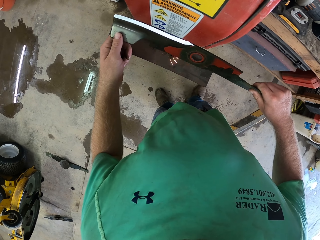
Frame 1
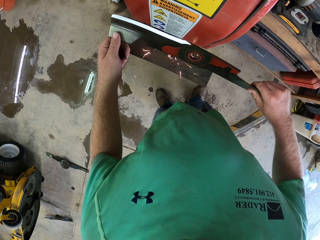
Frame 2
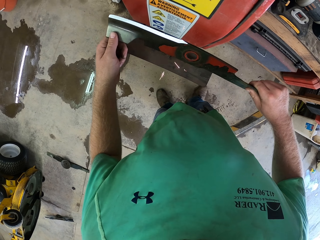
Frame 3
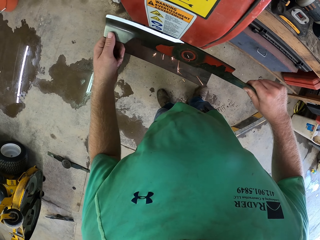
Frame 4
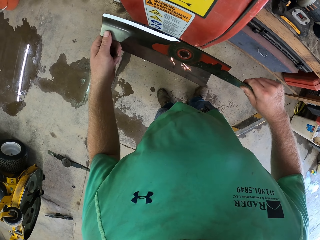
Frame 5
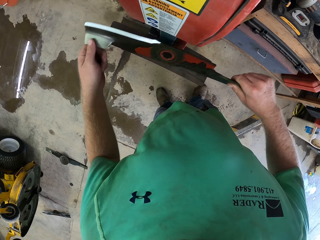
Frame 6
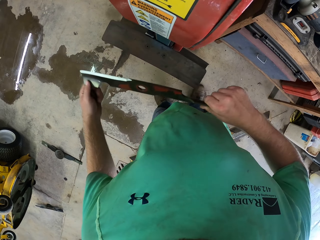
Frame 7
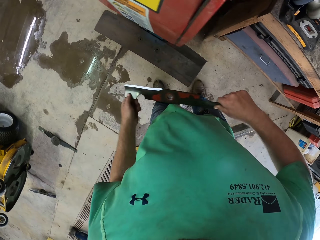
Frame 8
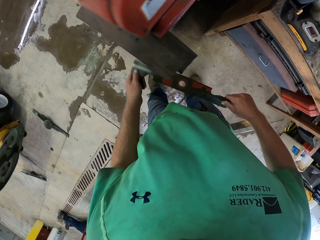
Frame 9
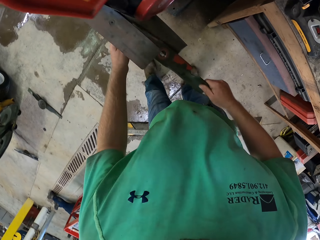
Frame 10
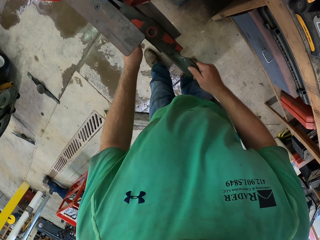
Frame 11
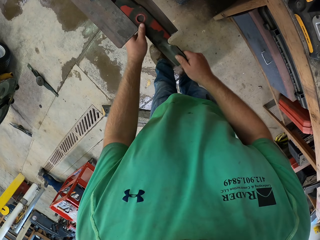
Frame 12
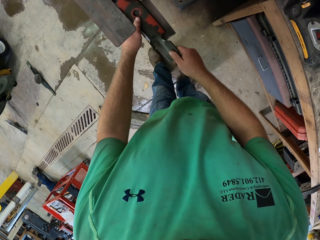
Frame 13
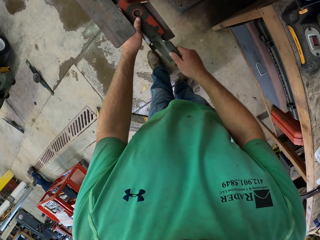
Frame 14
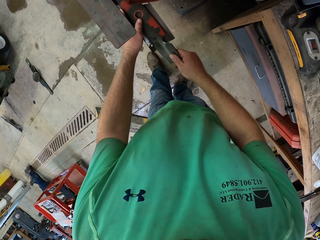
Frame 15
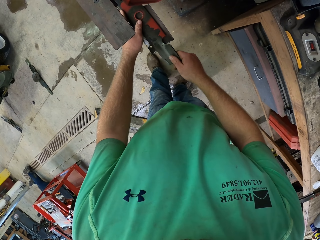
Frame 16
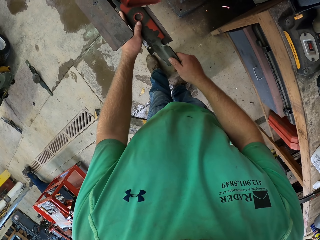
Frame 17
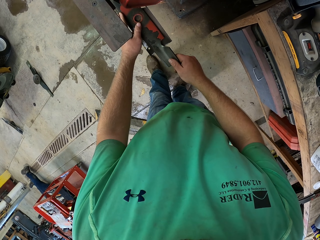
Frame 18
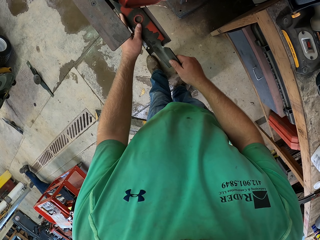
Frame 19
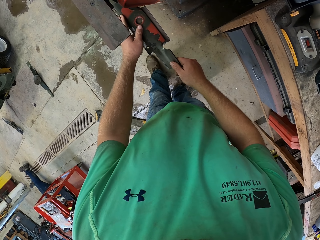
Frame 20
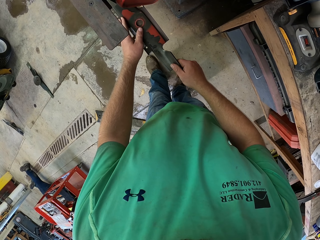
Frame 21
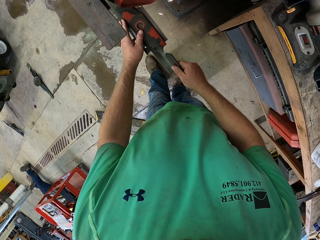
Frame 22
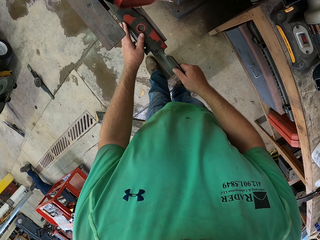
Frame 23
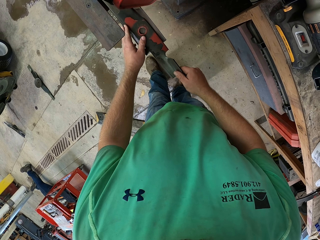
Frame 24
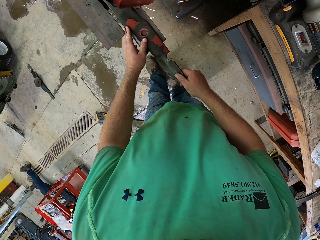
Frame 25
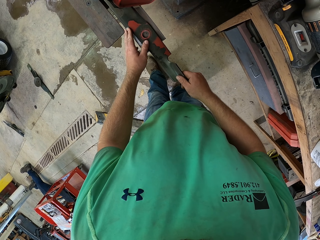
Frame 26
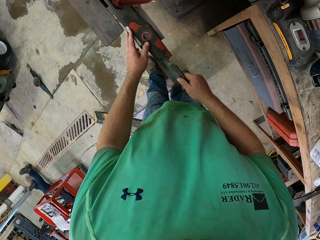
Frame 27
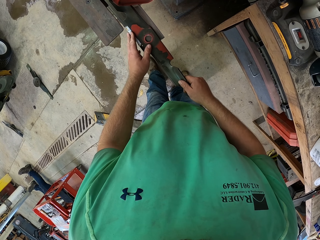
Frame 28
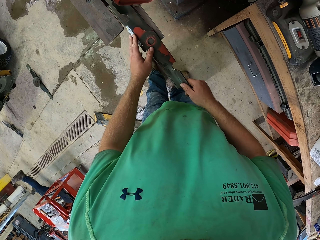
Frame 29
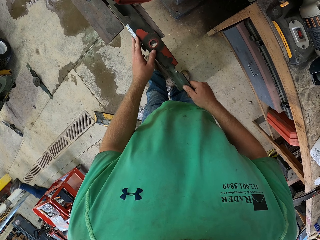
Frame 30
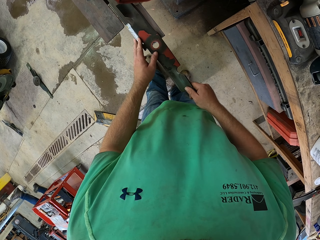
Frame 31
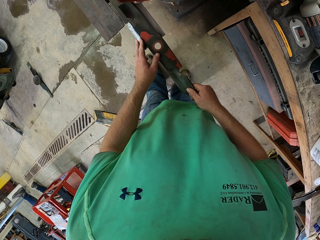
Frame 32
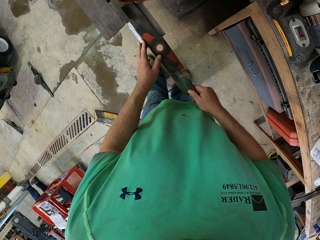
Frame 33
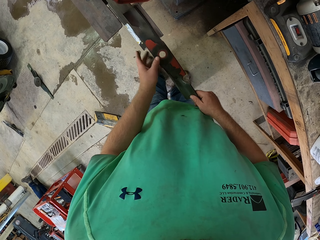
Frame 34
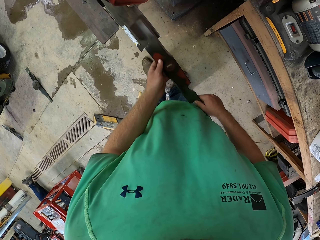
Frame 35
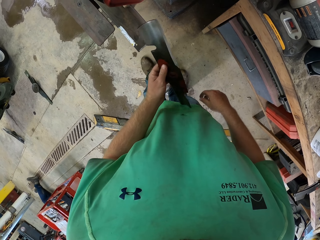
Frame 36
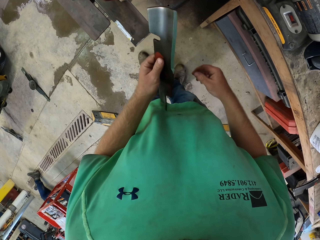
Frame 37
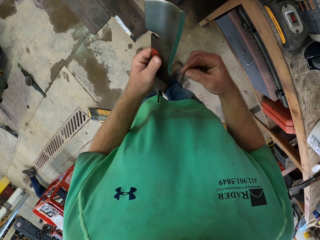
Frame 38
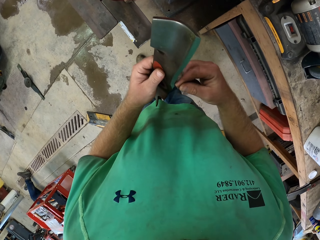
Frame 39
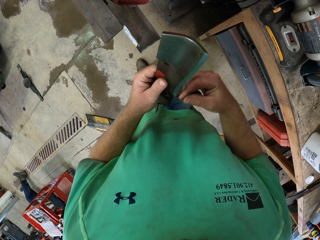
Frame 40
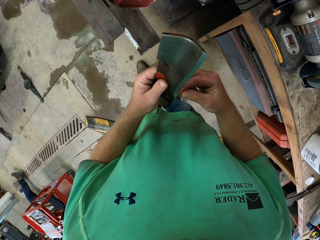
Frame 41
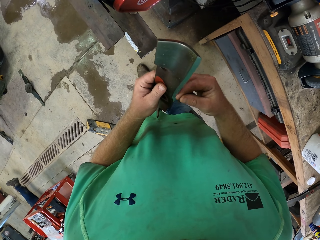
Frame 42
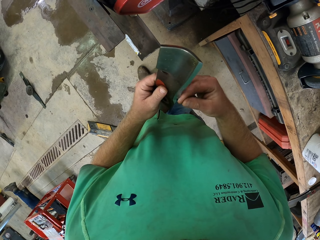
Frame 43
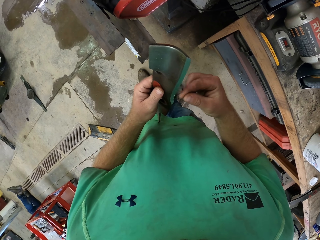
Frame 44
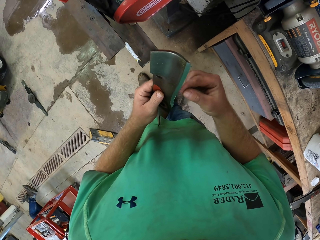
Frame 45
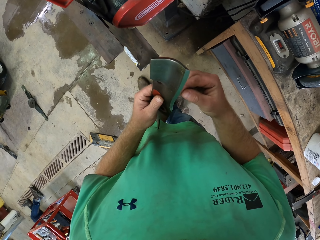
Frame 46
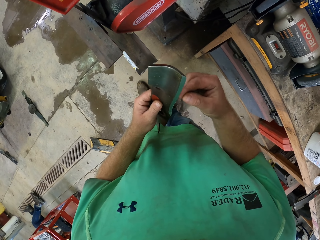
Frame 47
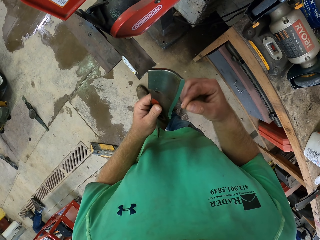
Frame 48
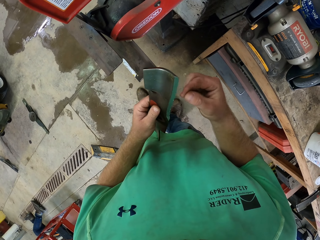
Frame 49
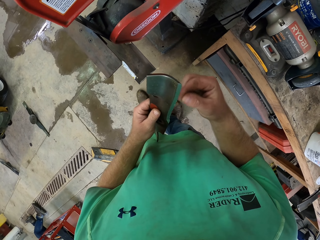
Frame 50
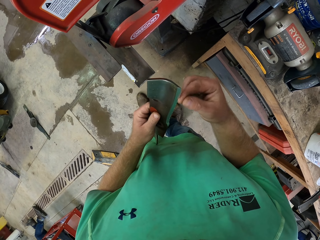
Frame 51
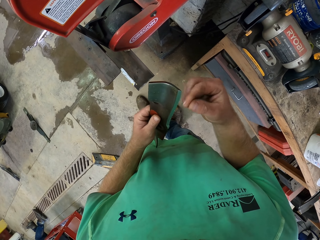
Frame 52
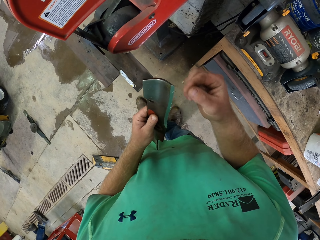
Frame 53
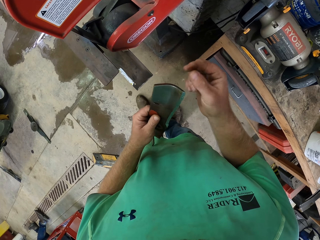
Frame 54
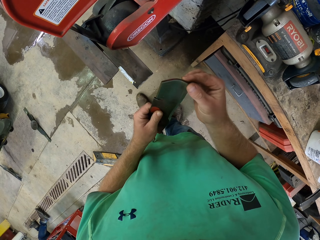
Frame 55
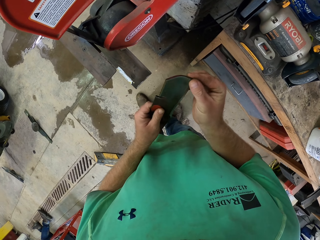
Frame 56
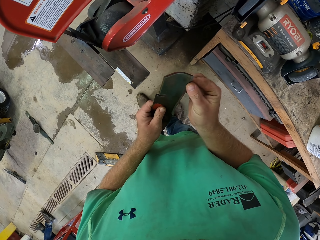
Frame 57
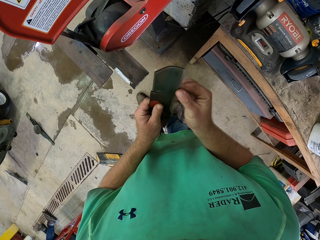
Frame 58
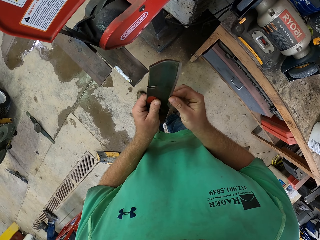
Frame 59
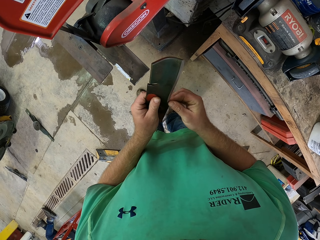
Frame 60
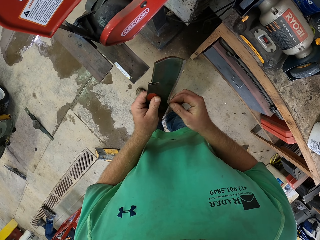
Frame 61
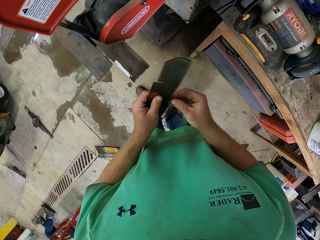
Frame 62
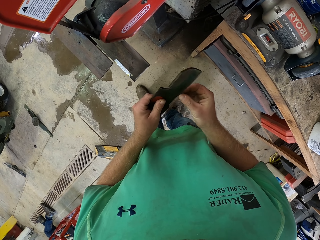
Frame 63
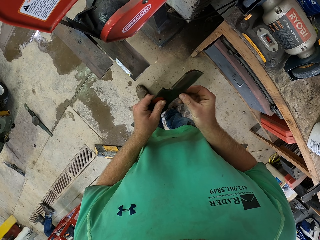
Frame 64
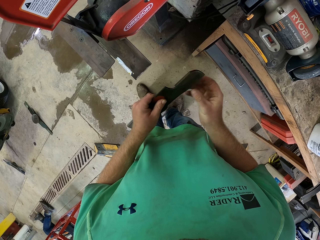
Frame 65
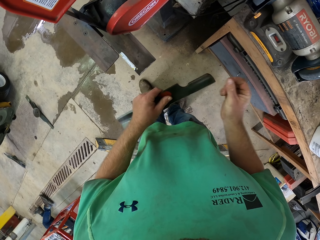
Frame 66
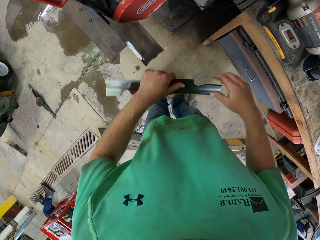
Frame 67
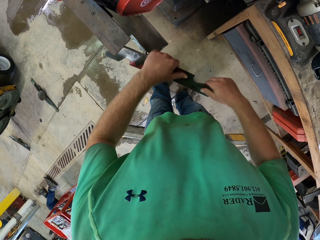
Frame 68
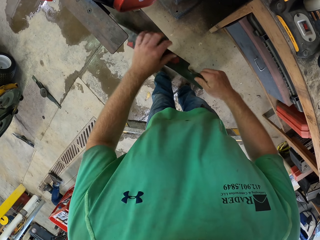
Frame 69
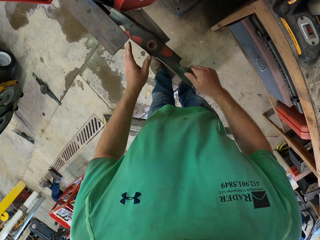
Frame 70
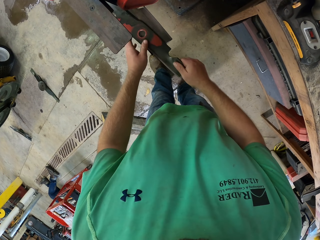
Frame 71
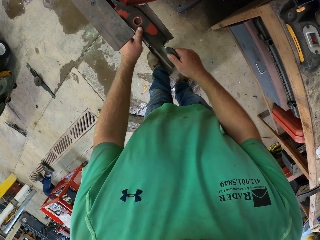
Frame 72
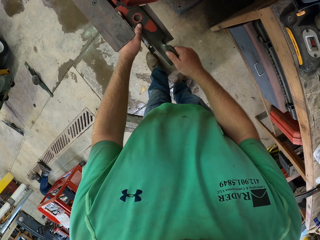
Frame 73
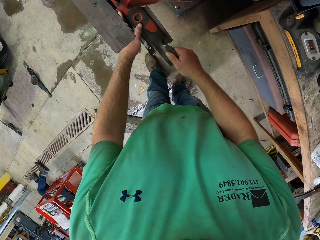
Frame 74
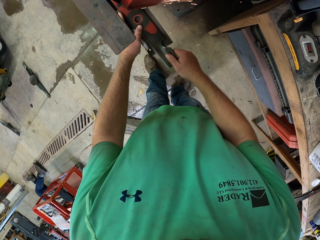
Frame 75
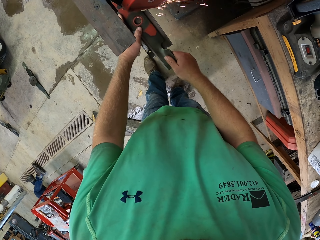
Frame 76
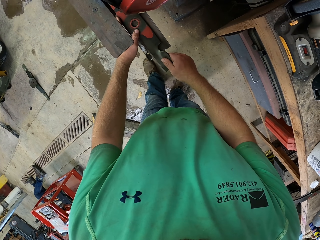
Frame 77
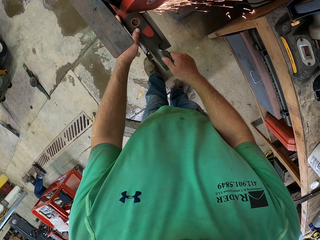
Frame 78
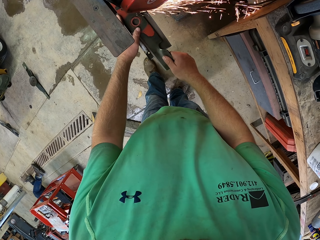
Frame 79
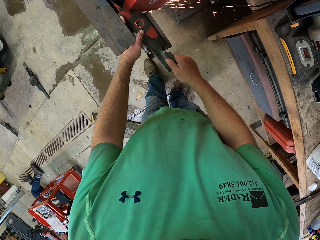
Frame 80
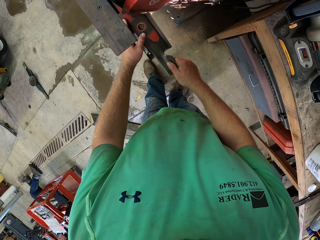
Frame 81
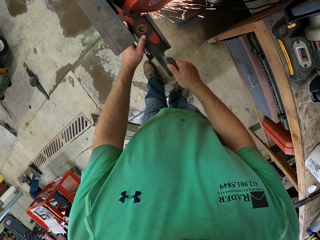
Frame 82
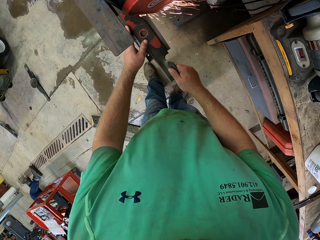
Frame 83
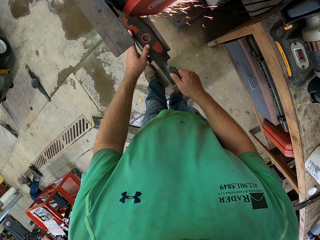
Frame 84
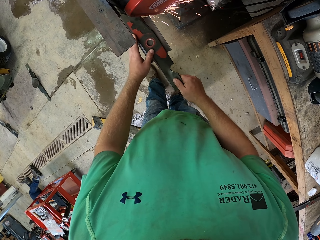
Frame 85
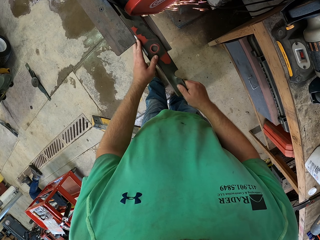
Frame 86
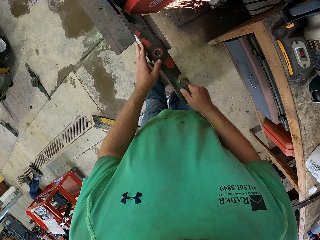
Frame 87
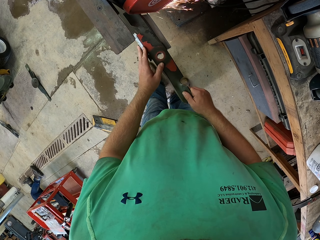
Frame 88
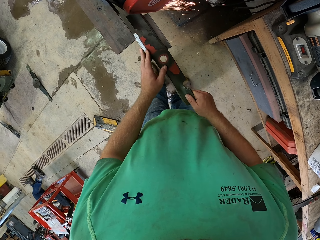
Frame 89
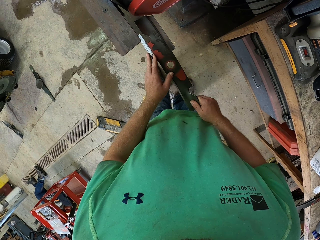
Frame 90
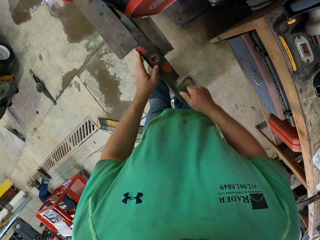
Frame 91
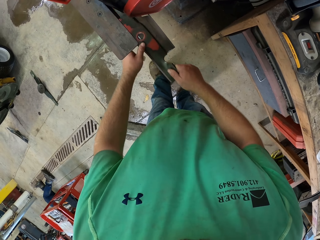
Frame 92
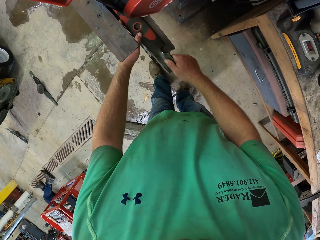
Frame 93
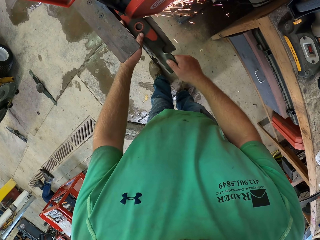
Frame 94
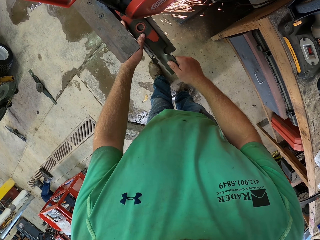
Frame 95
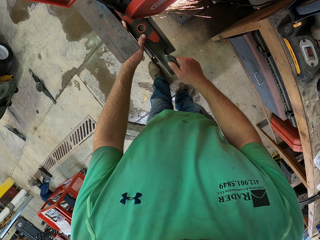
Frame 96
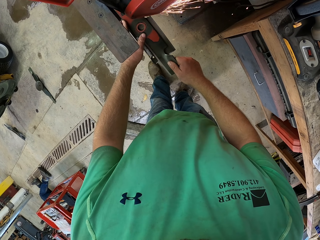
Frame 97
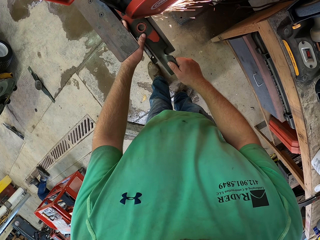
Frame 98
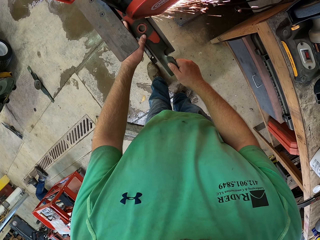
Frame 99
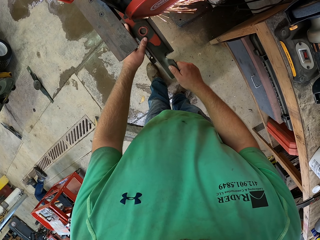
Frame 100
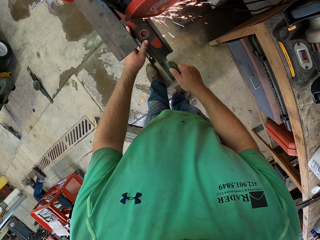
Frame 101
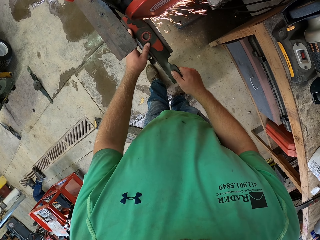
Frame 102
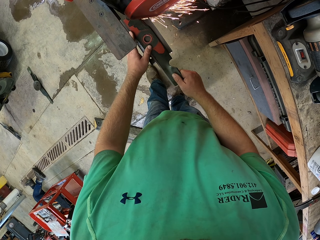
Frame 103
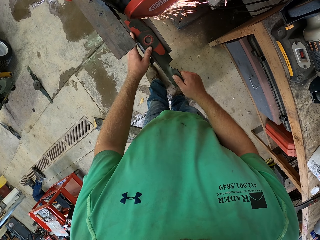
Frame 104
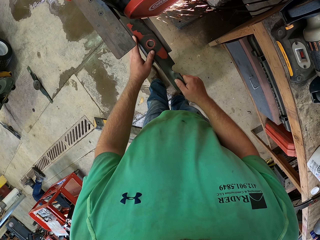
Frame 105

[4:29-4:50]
The camera wearer removes something from the machine. He places the blade in the tool tray with his hands. He places something in the machine. He sharpens the blade with the sharpening machine in his hands. He holds the blade with his left hand. He examines the edge of the blade with his right fingers. He places the blade in the tool tray with his hands. He places something in the machine. He sharpens the blade with the sharpening machine.
